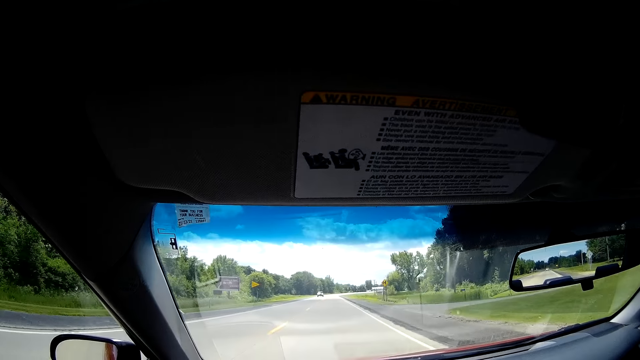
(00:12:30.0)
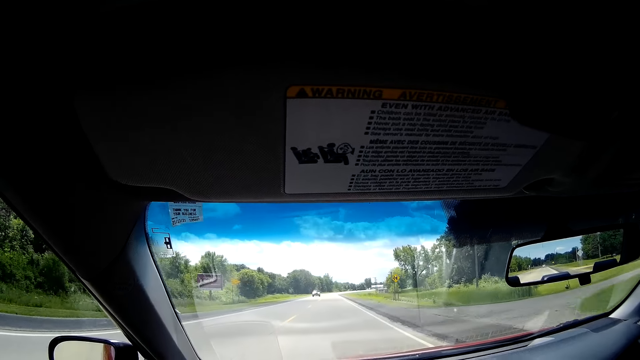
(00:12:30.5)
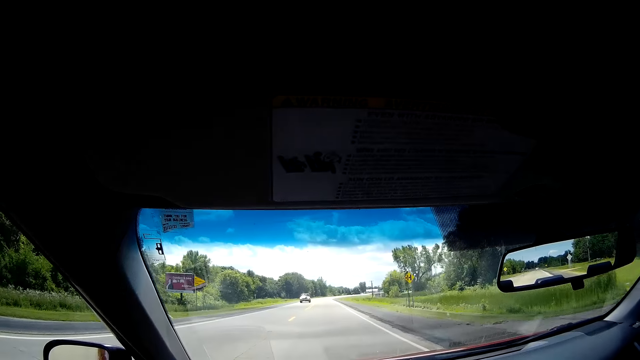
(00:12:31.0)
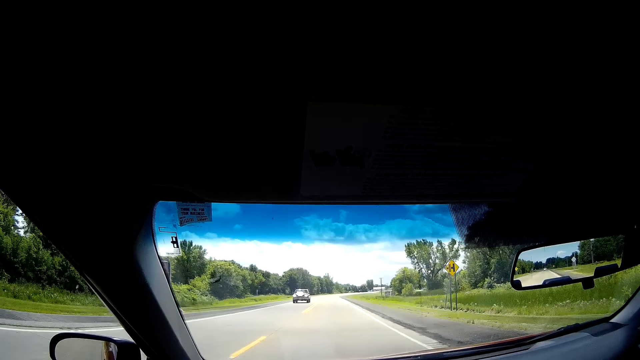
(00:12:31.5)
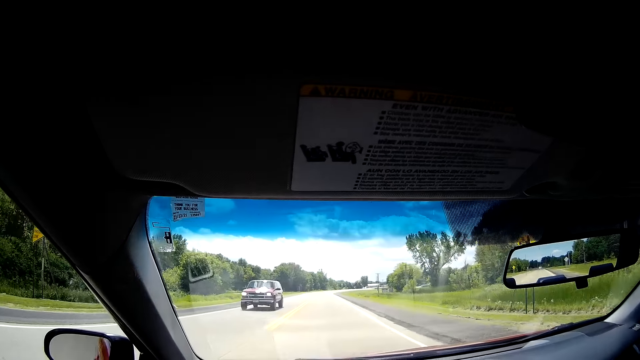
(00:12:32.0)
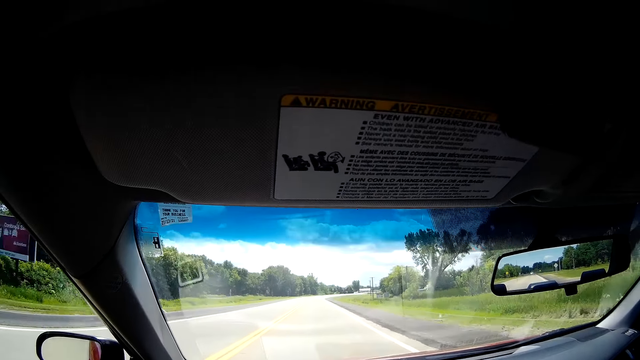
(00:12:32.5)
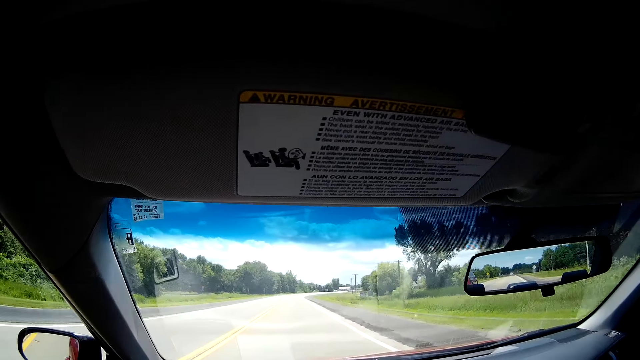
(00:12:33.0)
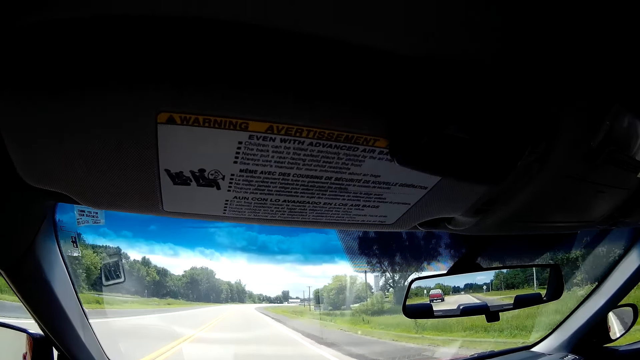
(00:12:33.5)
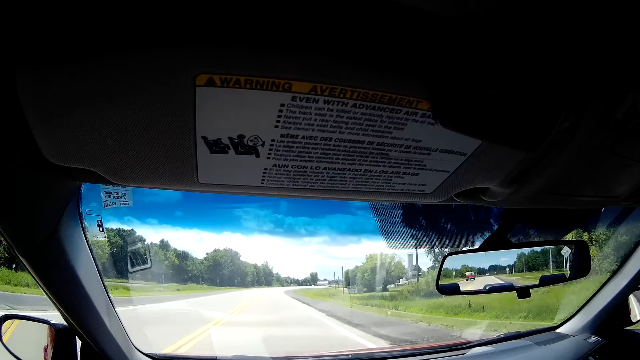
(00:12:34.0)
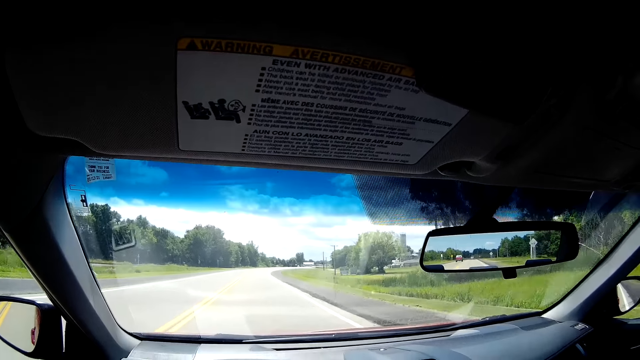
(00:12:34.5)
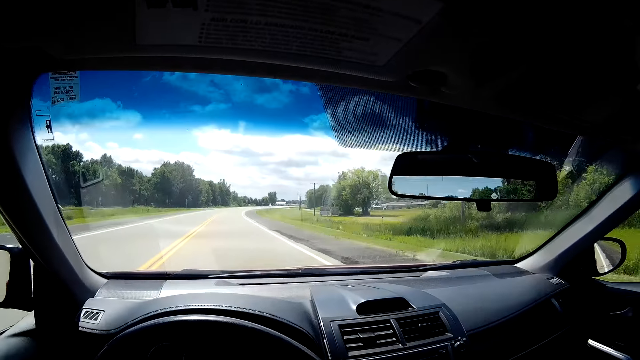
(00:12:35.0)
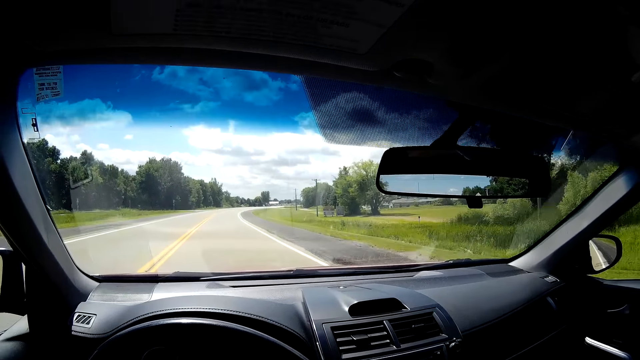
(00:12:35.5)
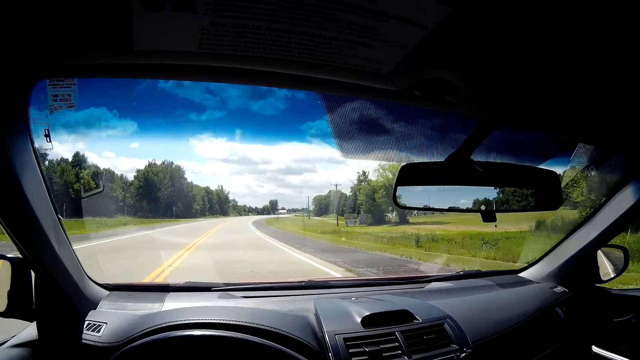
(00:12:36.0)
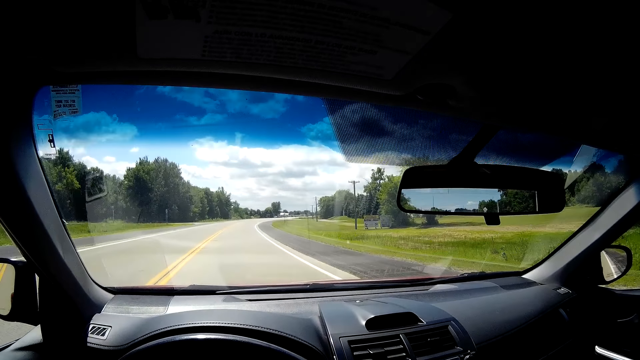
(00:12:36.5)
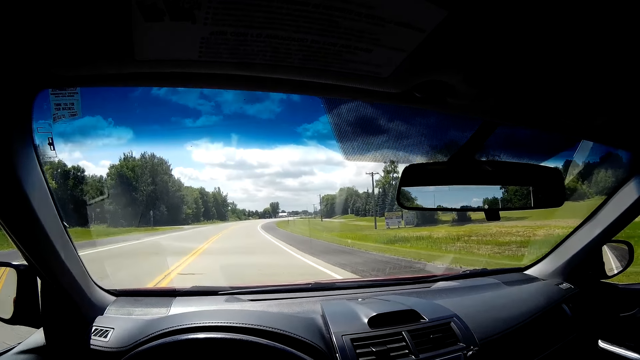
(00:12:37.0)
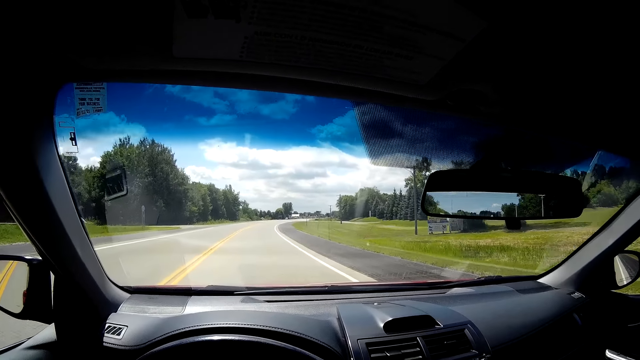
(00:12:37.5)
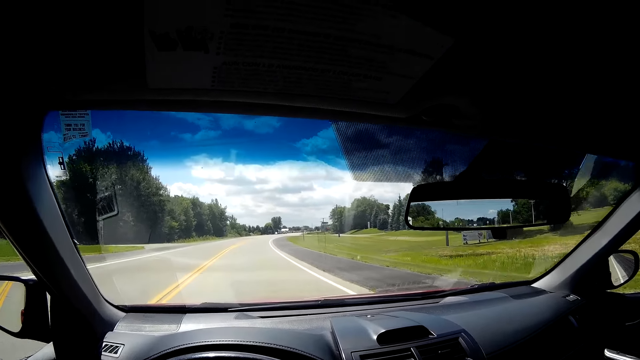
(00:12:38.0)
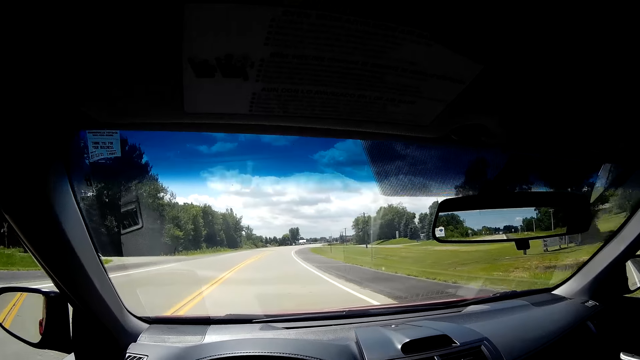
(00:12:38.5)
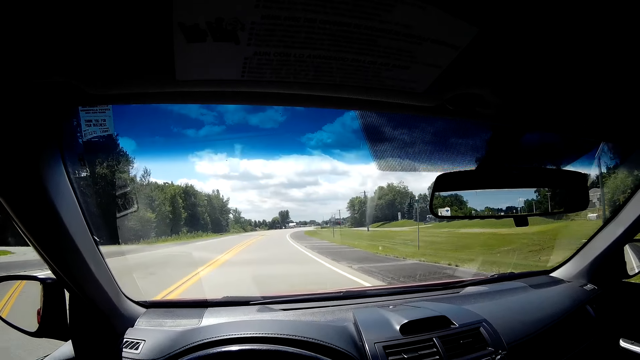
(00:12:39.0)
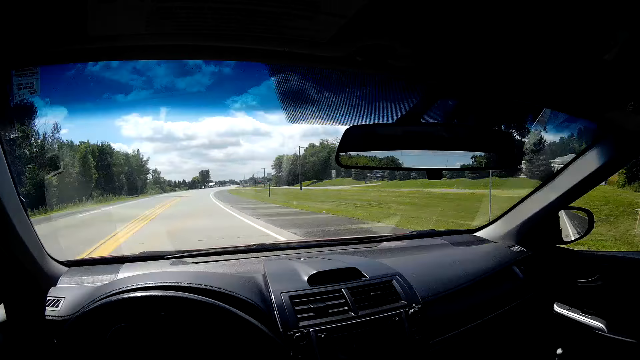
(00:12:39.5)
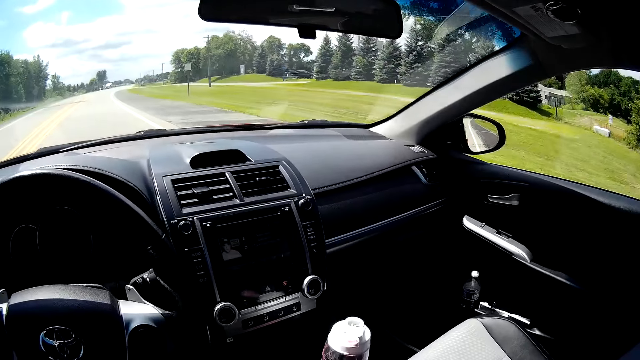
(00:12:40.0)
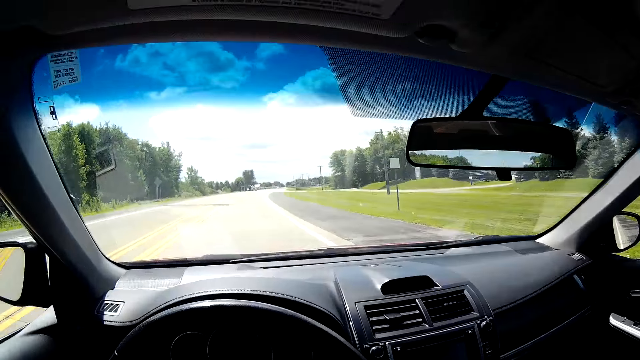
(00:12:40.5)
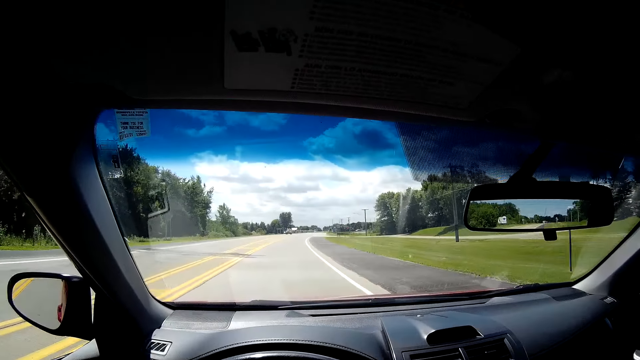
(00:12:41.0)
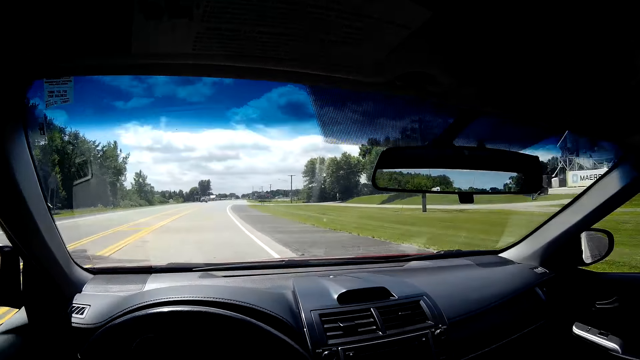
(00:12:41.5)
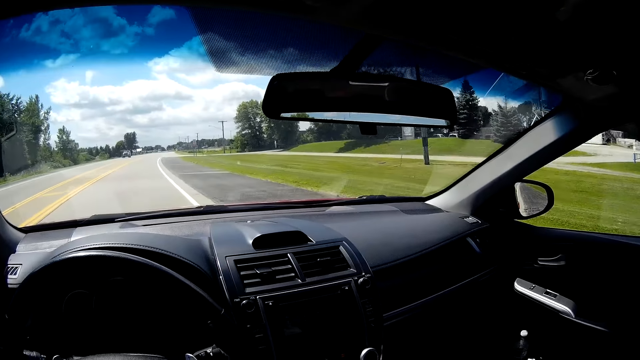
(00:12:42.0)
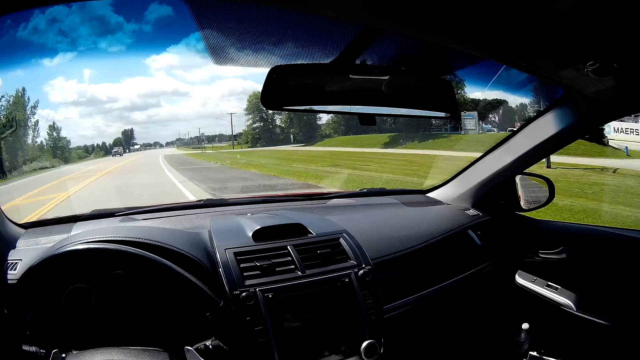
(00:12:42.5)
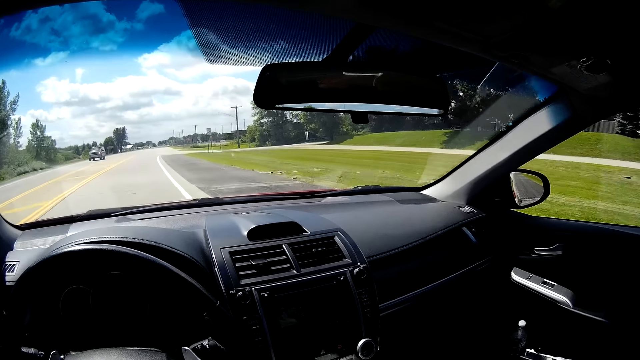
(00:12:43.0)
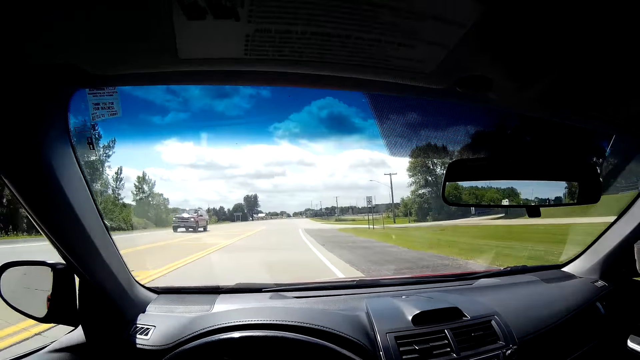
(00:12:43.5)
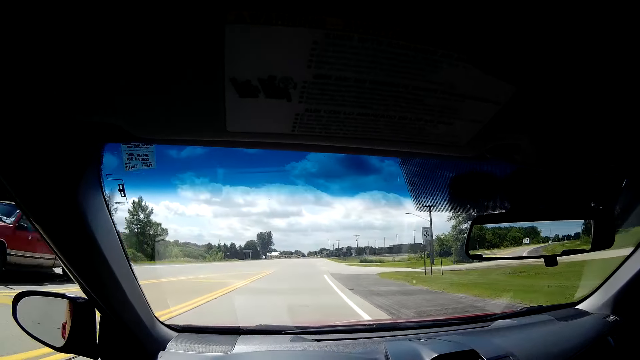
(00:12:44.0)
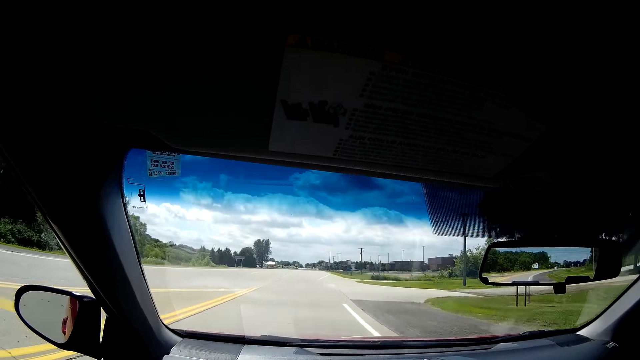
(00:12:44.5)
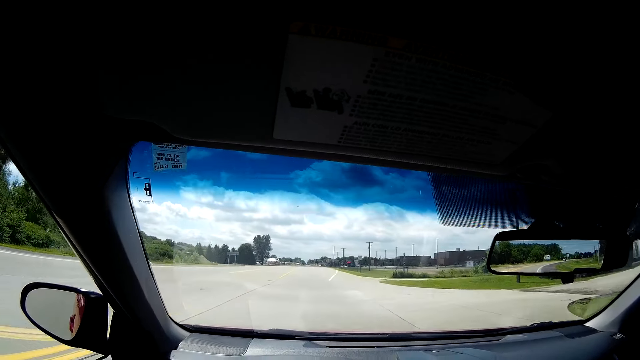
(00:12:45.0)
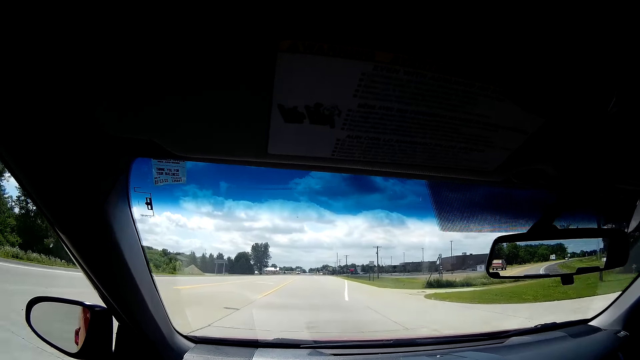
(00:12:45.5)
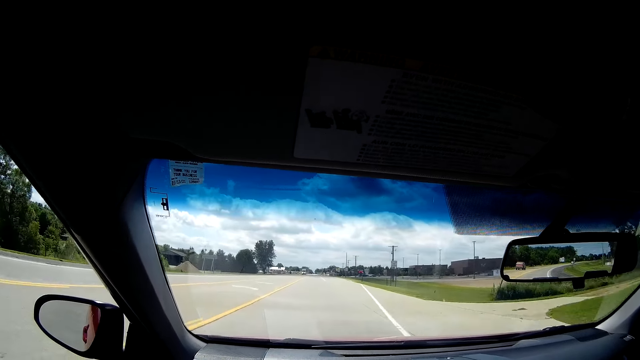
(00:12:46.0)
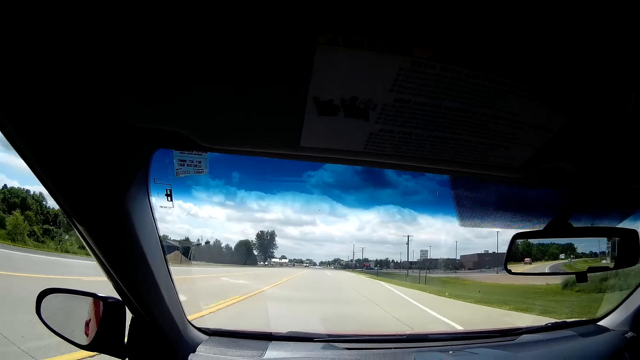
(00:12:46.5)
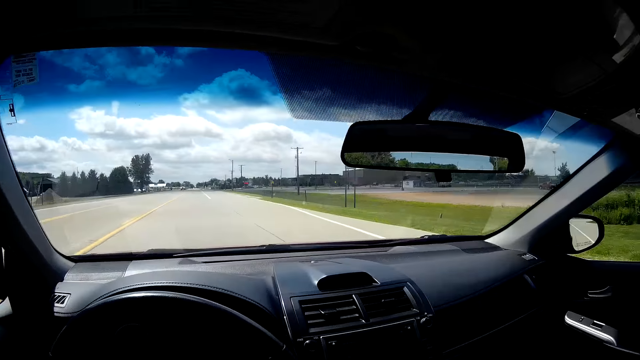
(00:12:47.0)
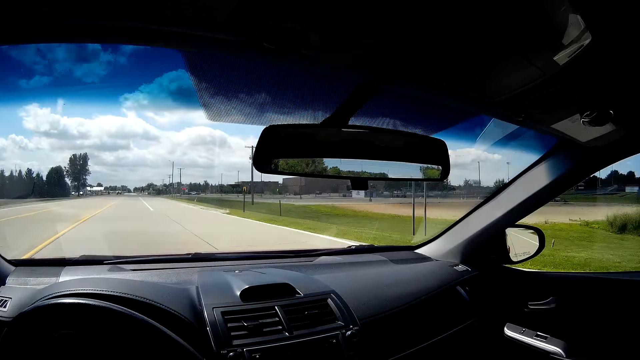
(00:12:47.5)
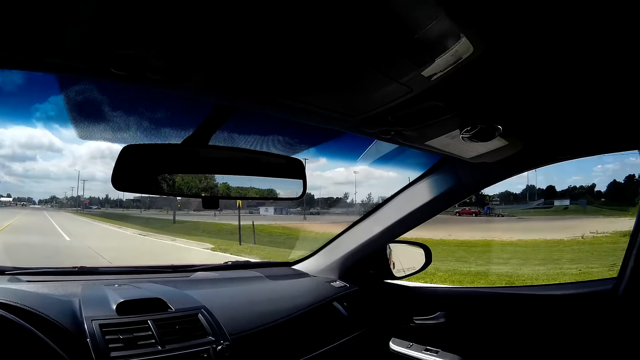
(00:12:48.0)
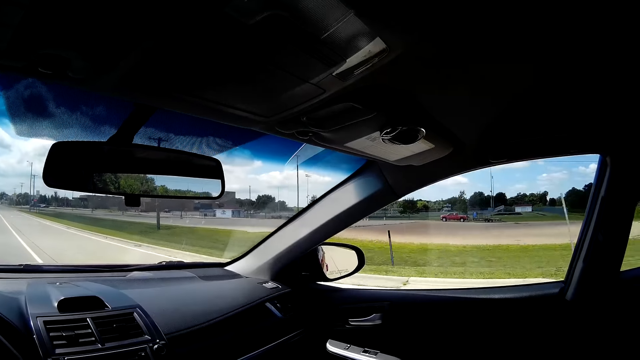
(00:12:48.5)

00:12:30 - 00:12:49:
The camera wearer drives by a red car. They drive by a burgundy car.
